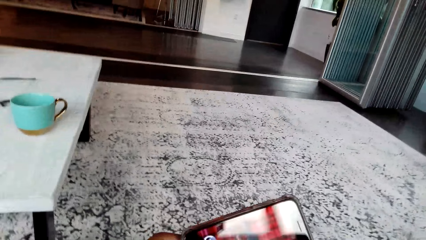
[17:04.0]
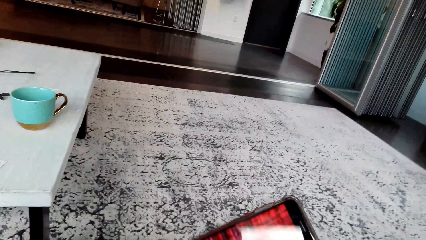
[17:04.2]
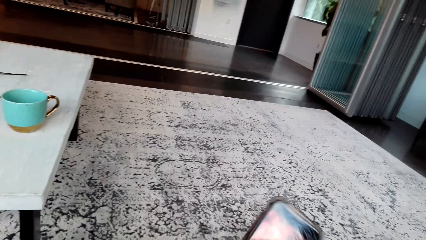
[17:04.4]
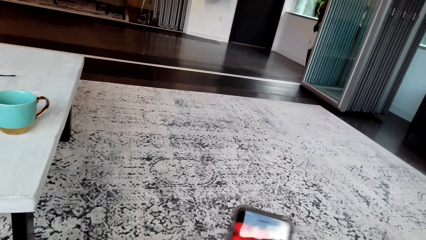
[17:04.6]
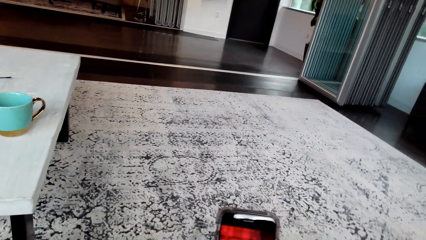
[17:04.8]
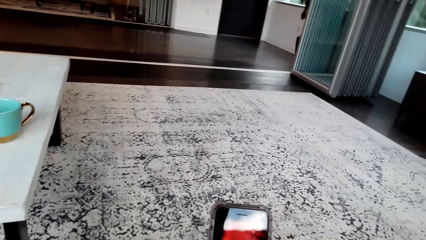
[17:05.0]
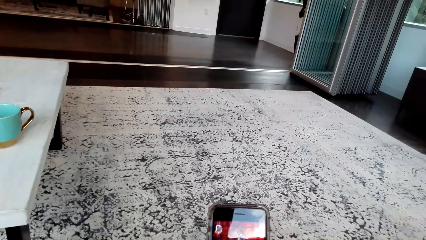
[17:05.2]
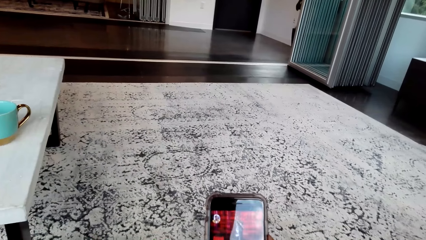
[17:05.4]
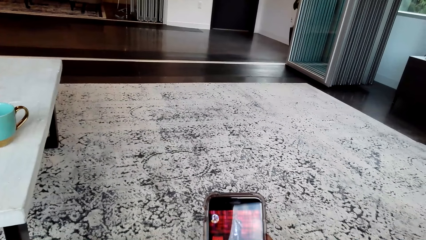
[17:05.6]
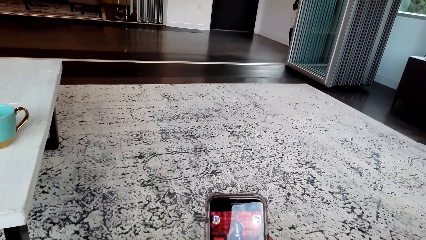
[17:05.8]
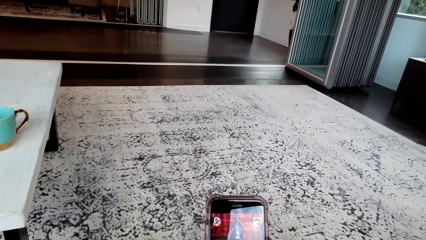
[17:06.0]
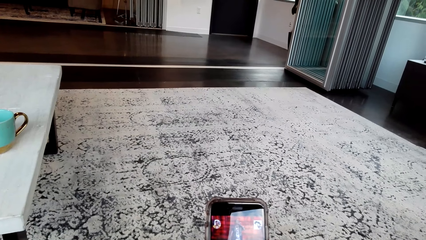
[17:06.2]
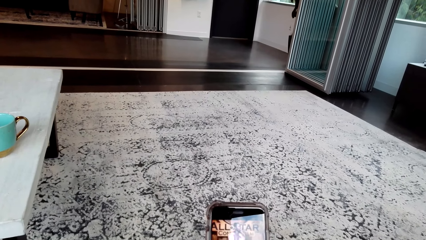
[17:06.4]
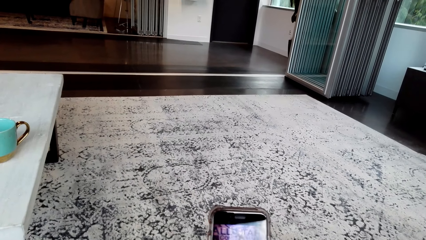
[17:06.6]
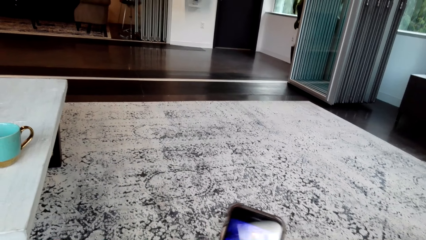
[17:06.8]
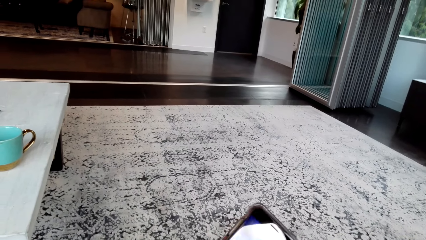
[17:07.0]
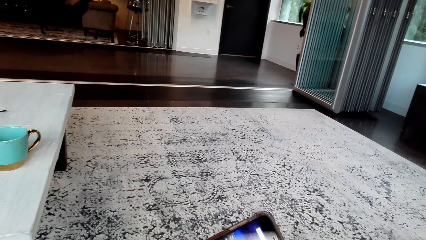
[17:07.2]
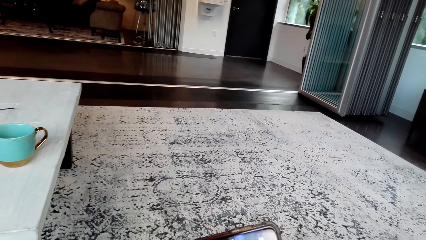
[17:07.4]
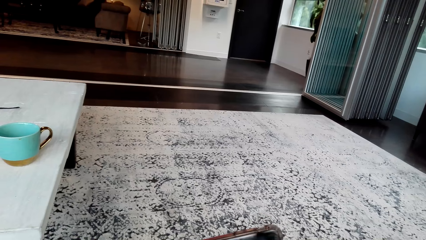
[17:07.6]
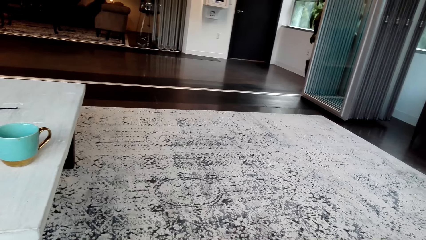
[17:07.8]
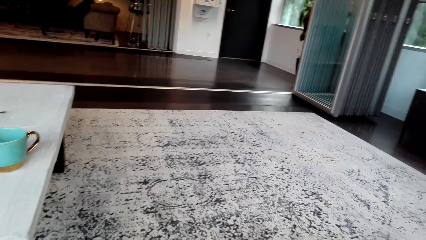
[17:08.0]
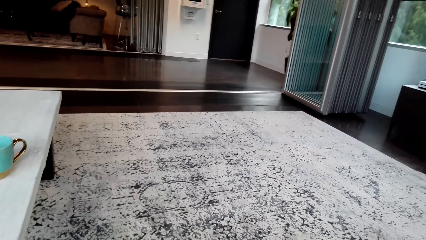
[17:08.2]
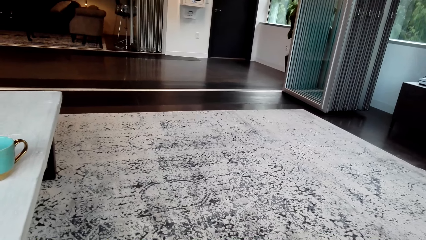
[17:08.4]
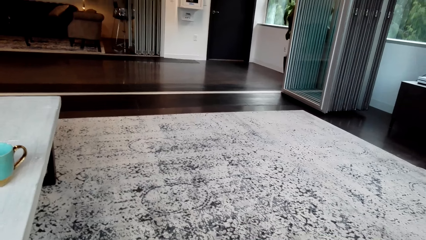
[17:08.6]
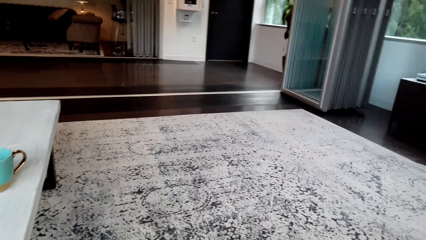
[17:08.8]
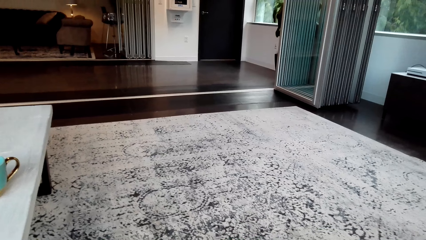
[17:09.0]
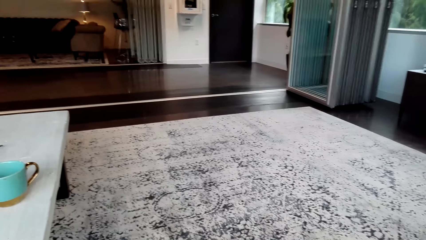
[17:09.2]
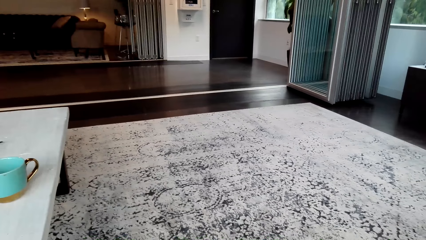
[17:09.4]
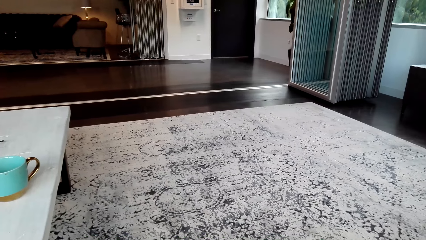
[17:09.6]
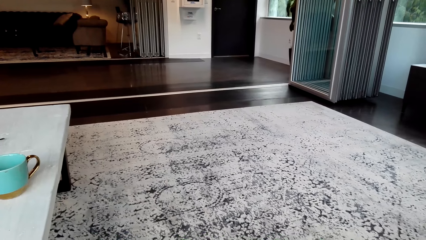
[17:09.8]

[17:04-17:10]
The camera wearer watches on a phone. They turn the mobile phone.

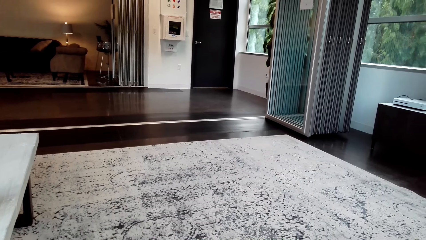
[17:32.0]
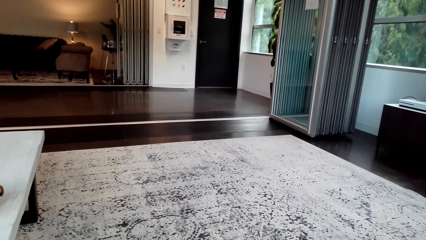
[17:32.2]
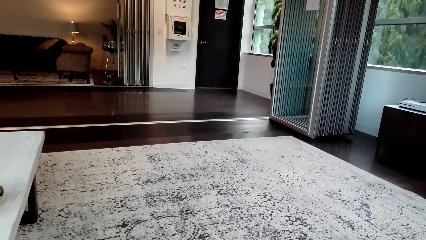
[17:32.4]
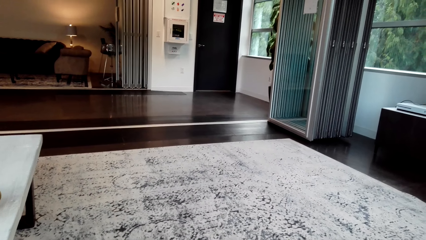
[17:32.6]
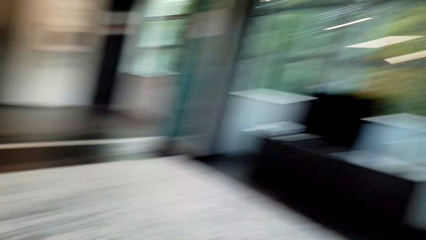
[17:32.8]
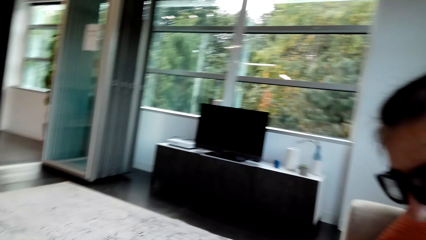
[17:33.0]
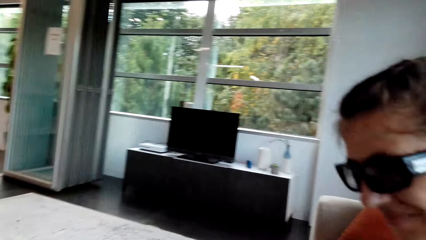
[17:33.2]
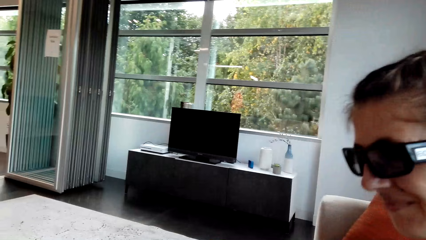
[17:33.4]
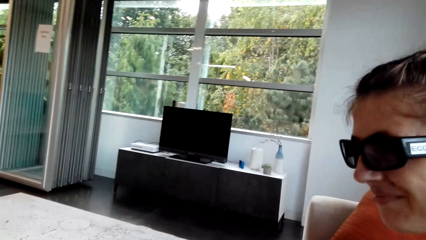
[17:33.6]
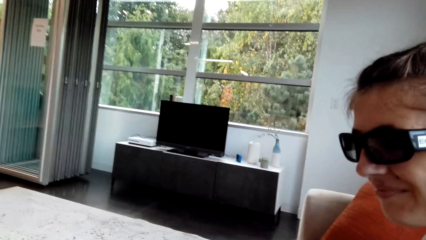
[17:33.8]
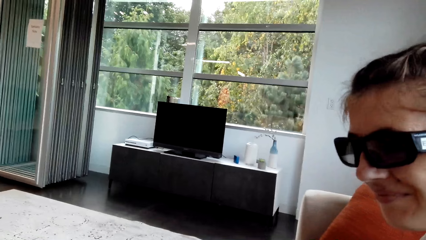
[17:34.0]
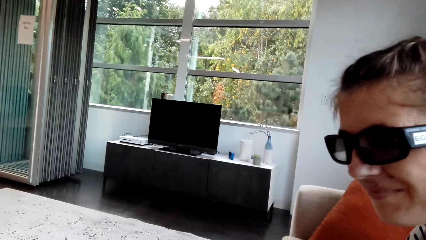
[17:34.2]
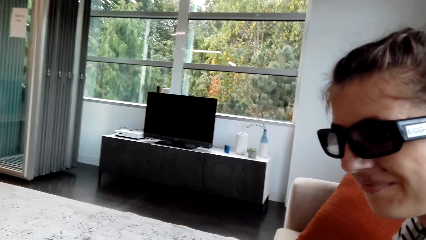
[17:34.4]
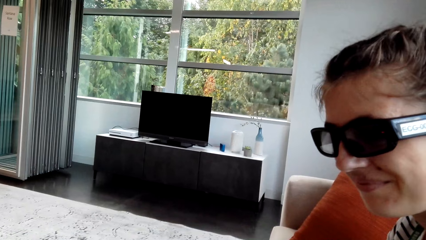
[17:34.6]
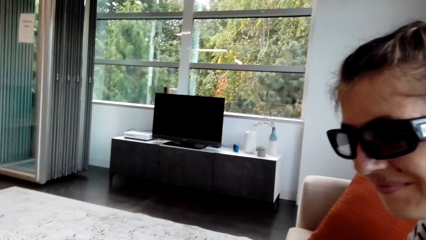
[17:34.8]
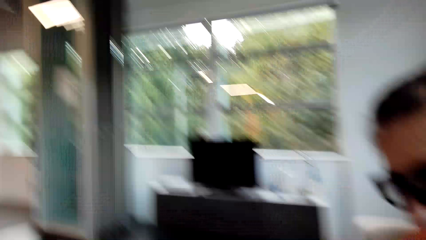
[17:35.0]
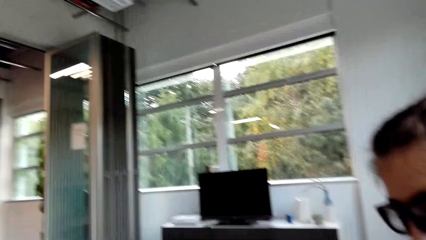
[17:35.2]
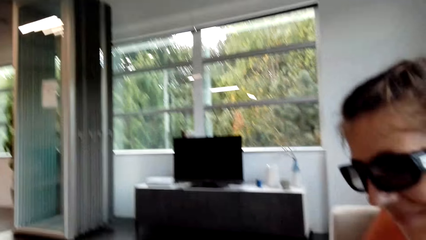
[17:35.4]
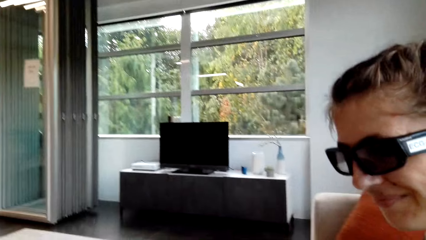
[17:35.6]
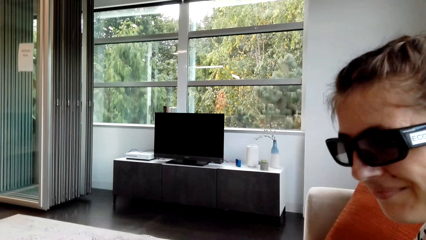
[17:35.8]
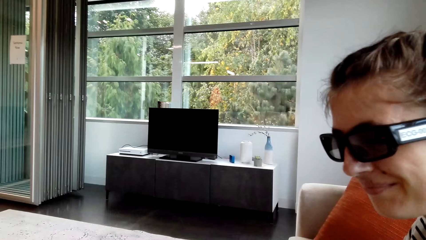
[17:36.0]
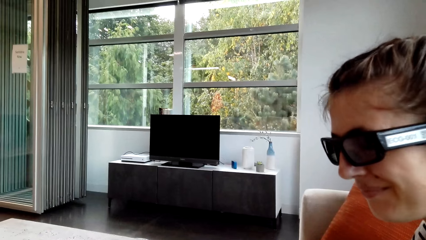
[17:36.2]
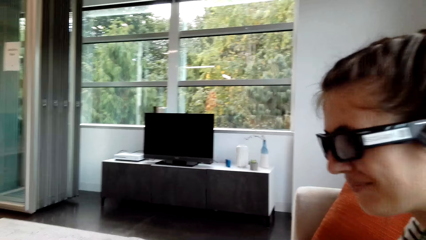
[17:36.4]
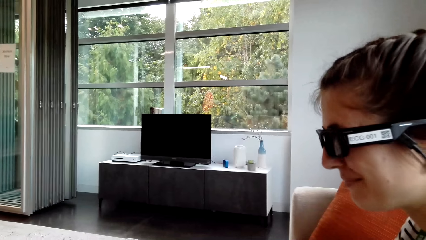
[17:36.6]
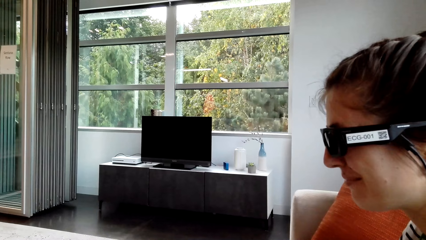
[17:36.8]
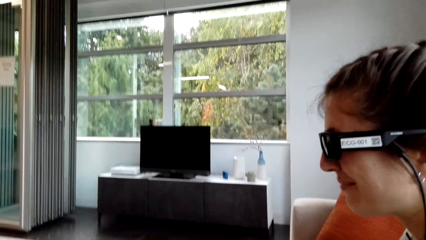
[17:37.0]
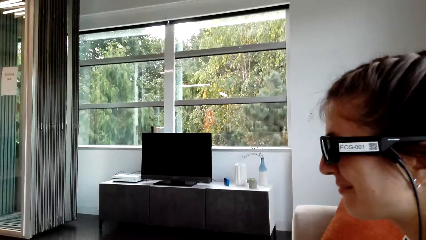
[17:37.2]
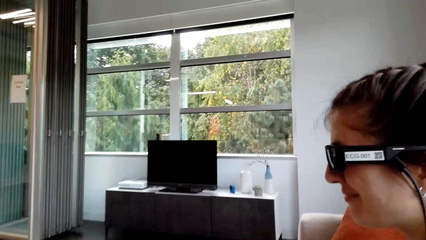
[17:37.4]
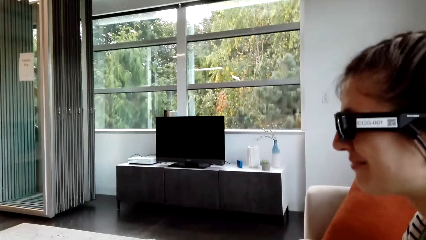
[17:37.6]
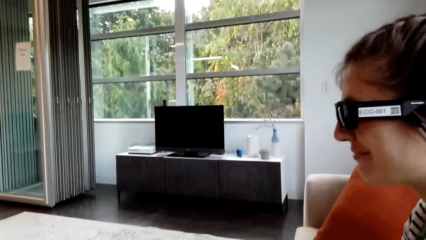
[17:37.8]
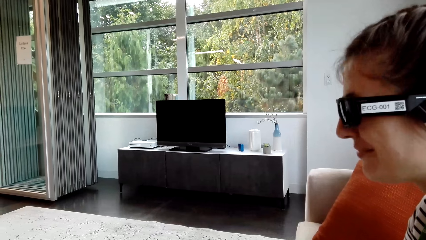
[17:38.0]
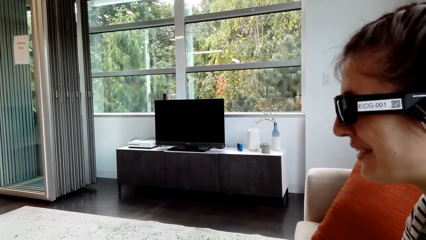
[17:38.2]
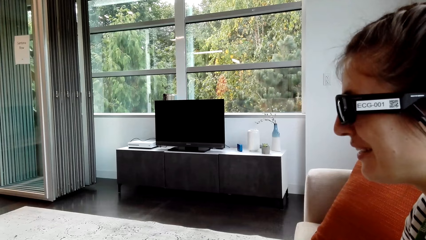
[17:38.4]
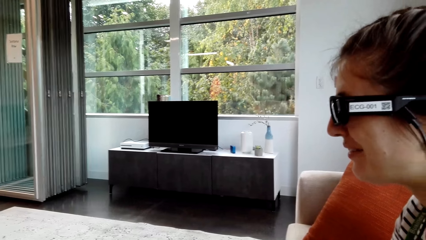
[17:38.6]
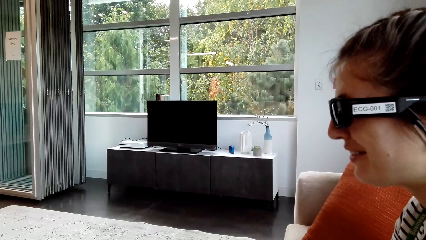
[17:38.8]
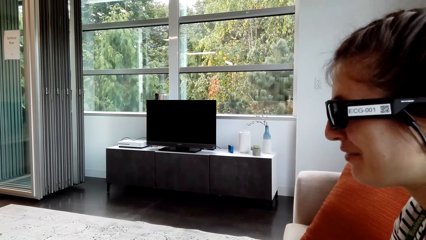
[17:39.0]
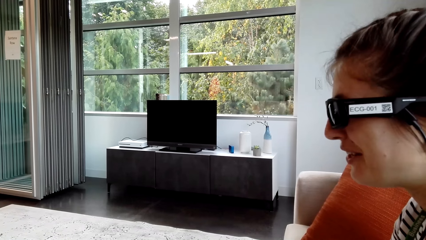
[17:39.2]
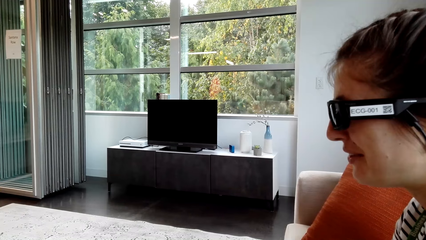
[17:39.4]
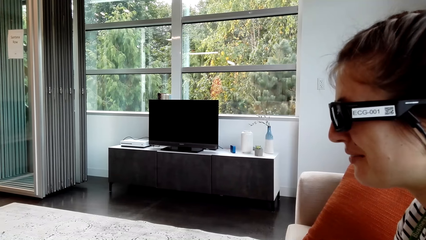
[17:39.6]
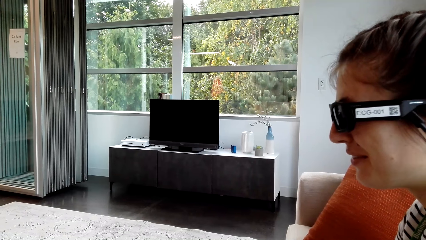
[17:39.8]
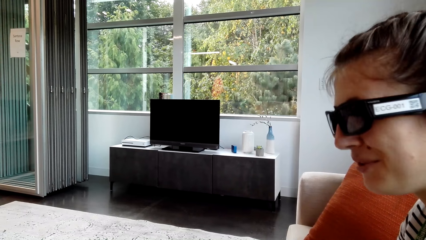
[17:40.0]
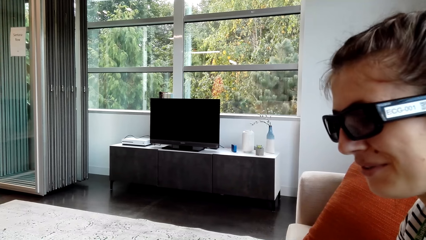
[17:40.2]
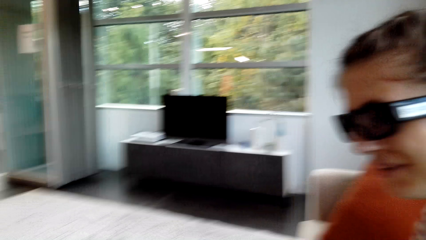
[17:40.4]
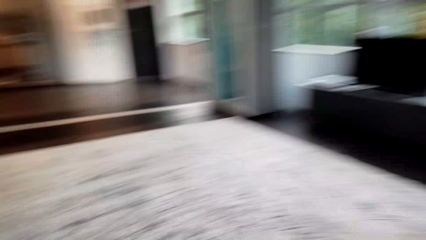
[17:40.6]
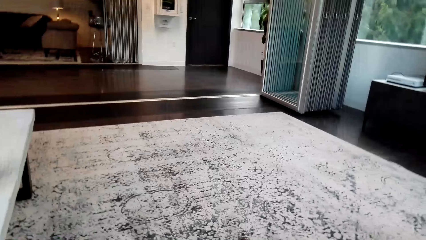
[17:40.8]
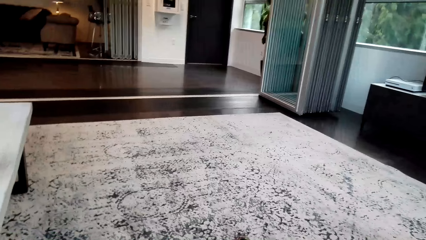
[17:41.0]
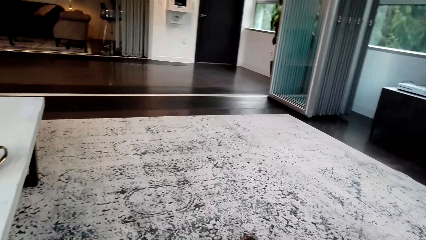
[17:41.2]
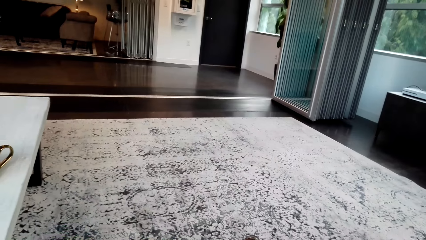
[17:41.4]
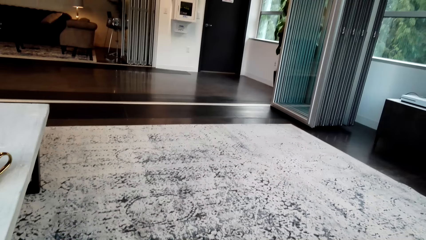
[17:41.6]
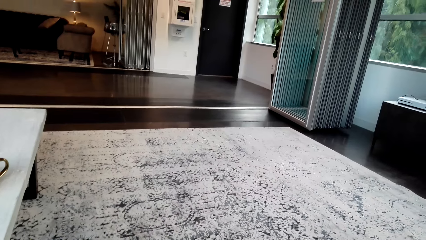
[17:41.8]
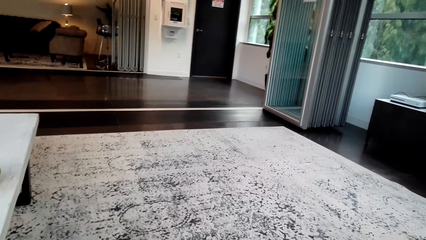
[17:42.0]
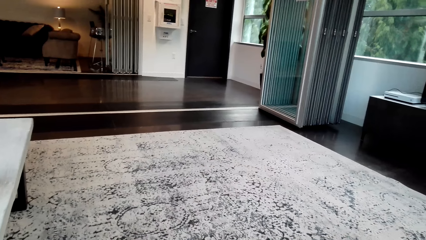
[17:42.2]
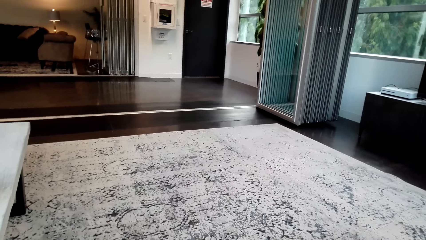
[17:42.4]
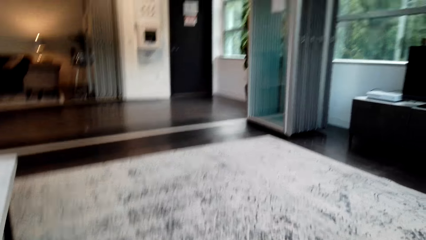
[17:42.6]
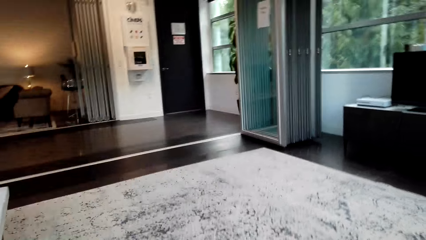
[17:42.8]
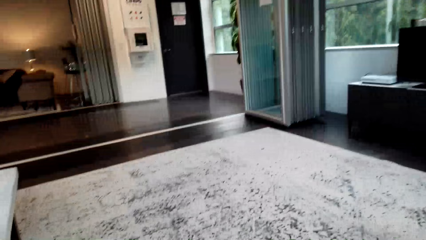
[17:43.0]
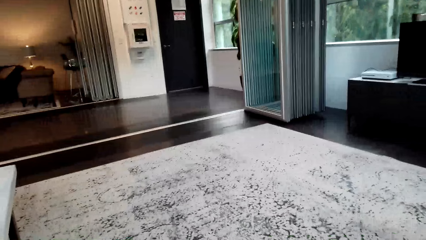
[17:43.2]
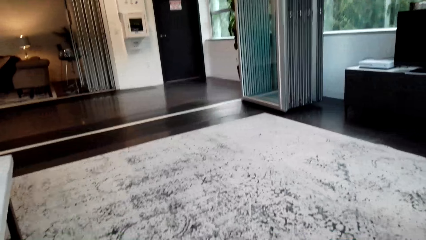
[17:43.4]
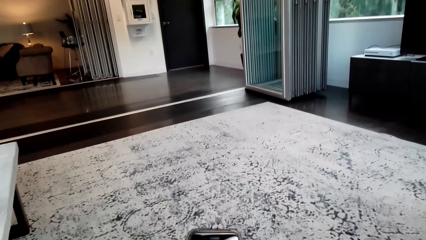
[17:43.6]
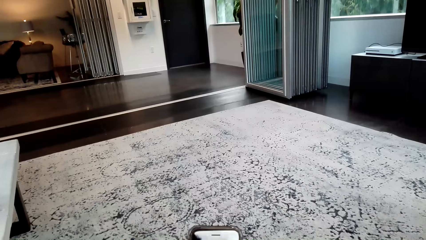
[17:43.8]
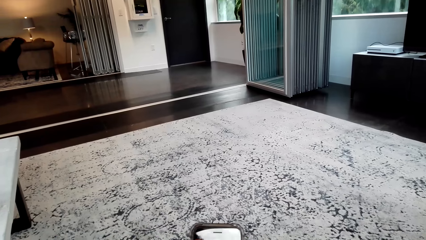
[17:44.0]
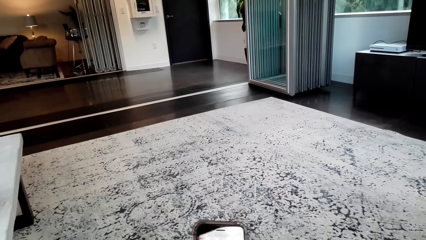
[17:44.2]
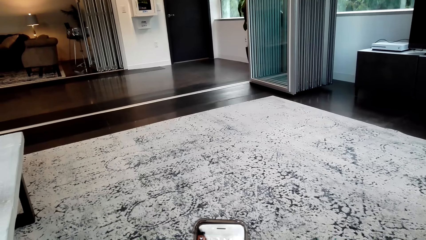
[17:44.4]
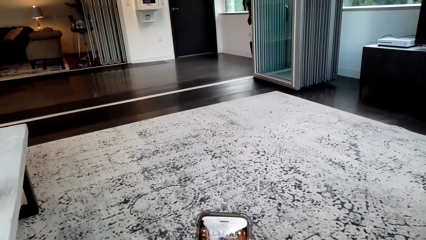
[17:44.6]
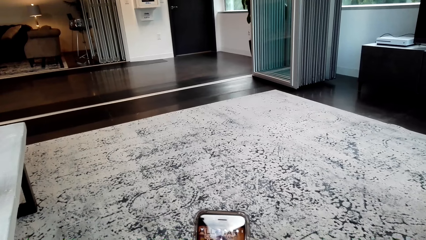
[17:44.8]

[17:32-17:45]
The camera wearer stares at the lady. The lady watches on a phone. The camera wearer converses with the lady. The lady moves her head. The camera wearer watches on a phone.
